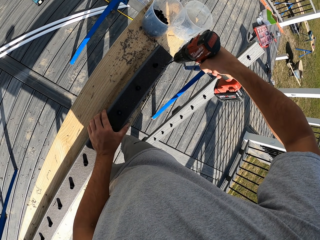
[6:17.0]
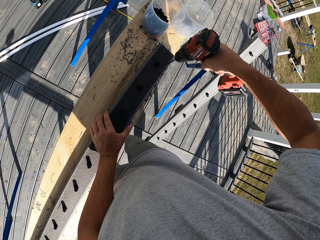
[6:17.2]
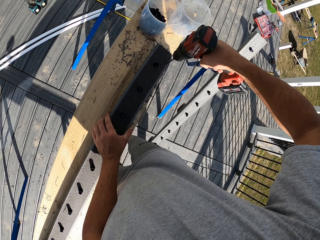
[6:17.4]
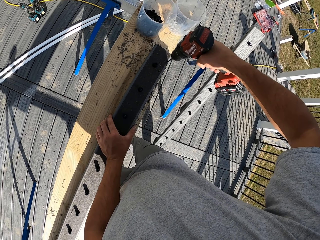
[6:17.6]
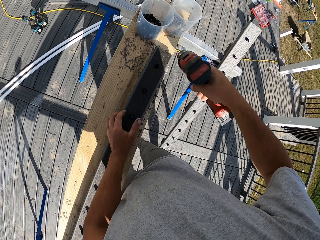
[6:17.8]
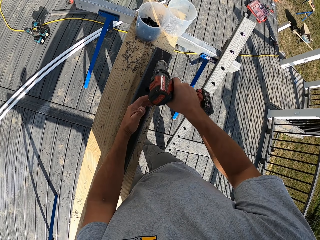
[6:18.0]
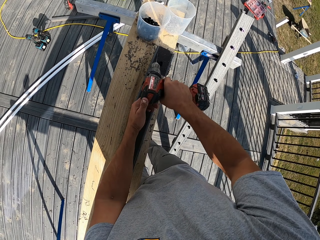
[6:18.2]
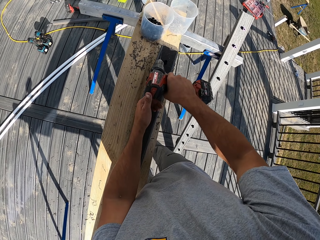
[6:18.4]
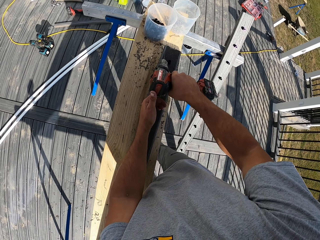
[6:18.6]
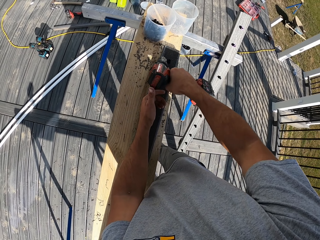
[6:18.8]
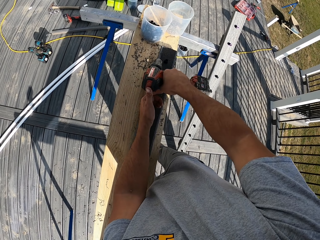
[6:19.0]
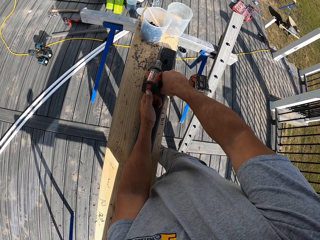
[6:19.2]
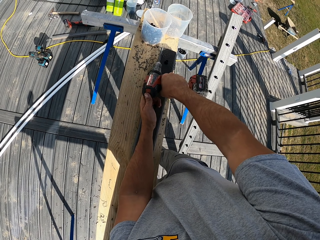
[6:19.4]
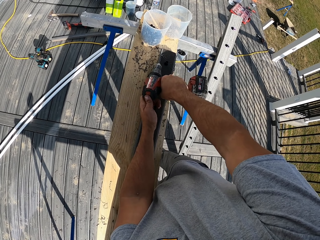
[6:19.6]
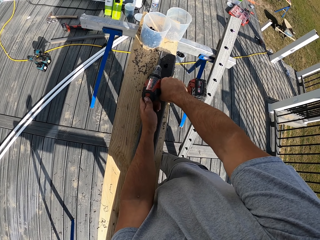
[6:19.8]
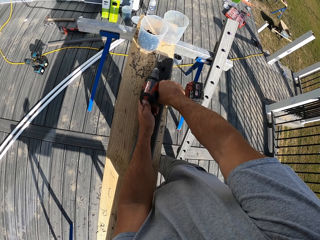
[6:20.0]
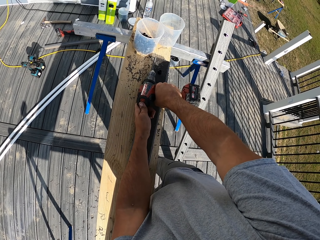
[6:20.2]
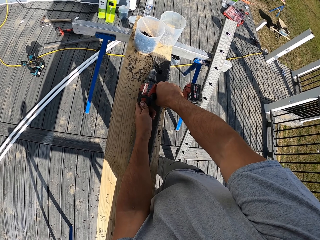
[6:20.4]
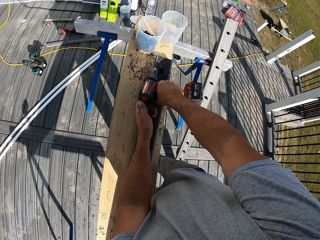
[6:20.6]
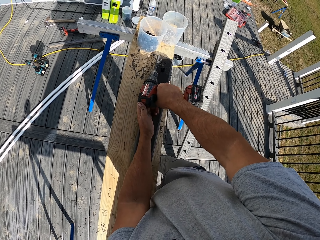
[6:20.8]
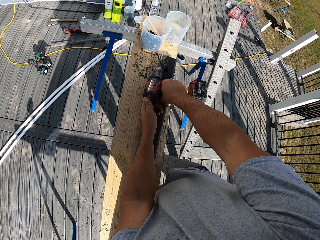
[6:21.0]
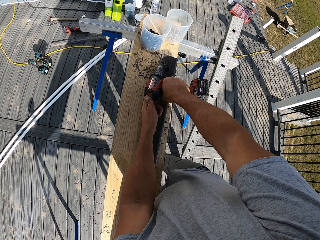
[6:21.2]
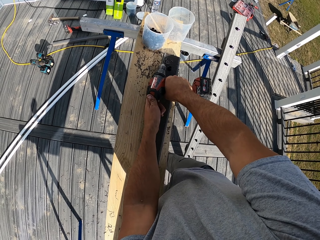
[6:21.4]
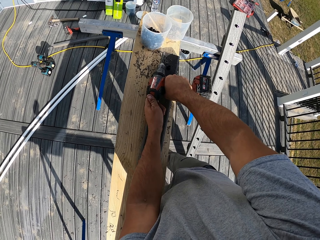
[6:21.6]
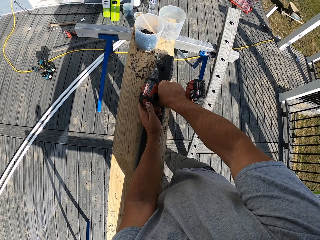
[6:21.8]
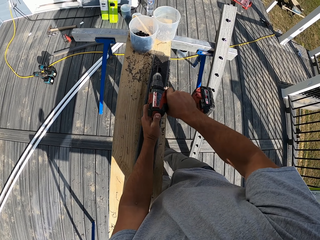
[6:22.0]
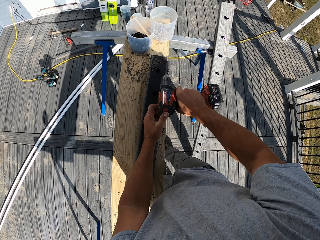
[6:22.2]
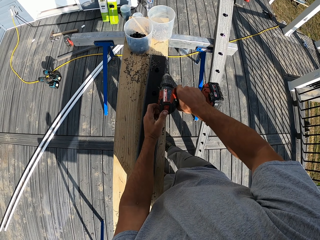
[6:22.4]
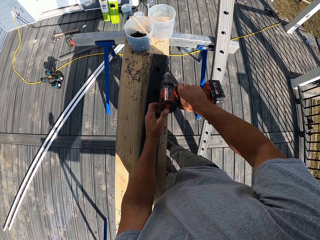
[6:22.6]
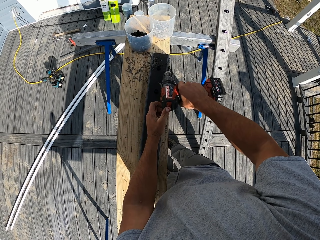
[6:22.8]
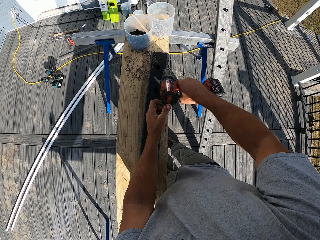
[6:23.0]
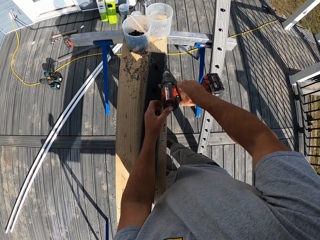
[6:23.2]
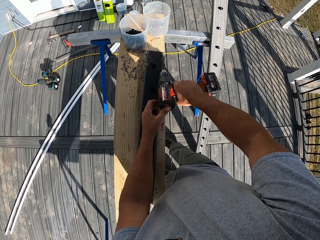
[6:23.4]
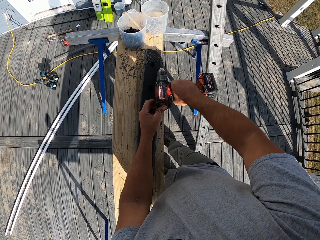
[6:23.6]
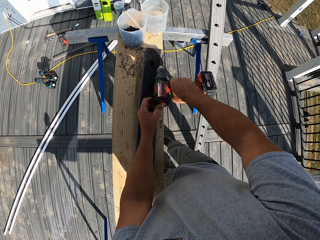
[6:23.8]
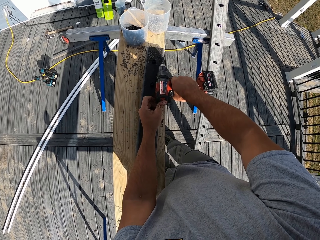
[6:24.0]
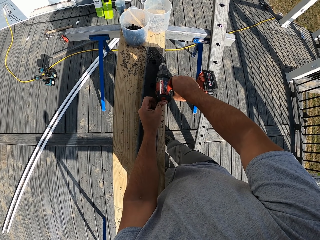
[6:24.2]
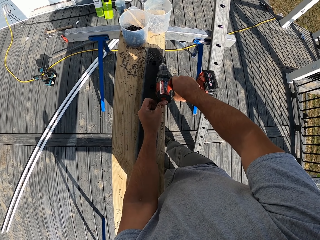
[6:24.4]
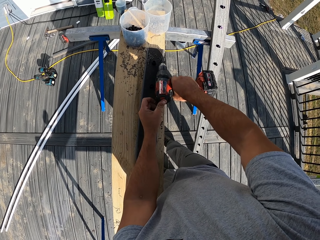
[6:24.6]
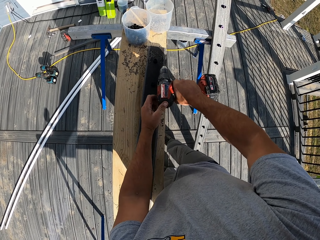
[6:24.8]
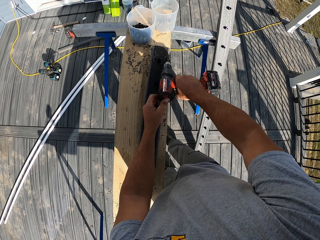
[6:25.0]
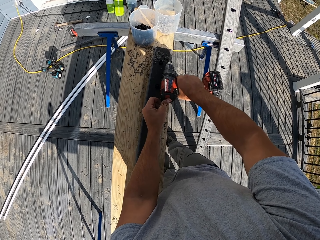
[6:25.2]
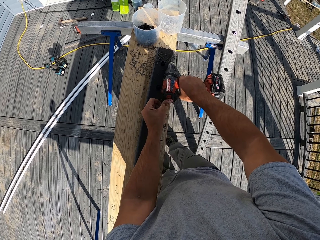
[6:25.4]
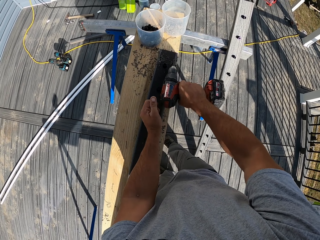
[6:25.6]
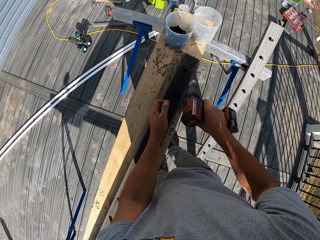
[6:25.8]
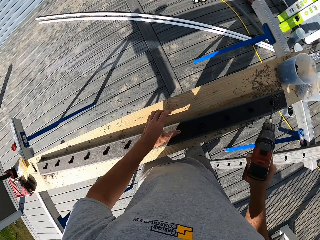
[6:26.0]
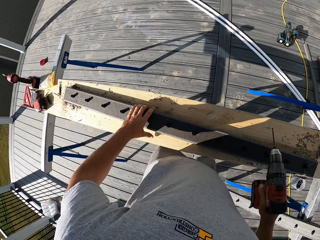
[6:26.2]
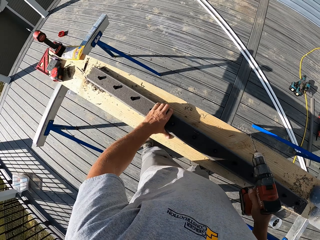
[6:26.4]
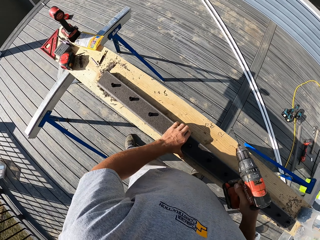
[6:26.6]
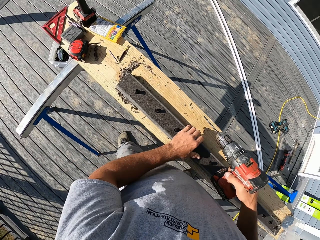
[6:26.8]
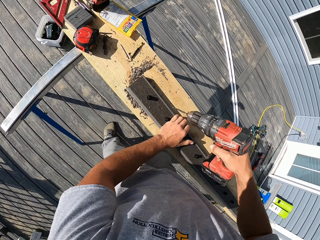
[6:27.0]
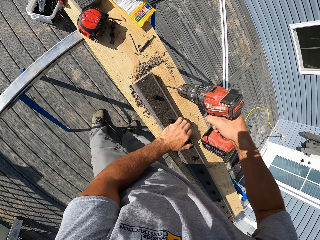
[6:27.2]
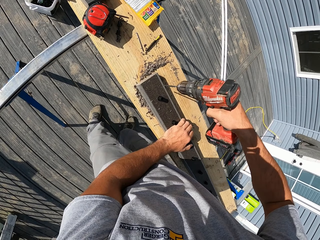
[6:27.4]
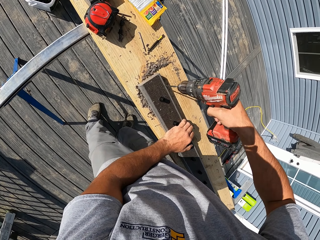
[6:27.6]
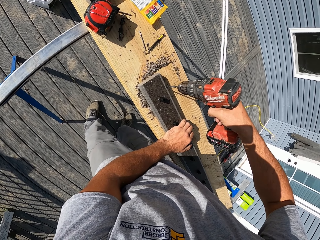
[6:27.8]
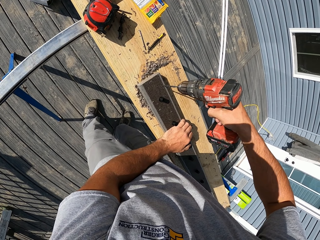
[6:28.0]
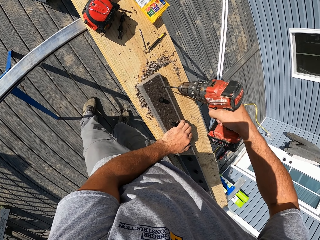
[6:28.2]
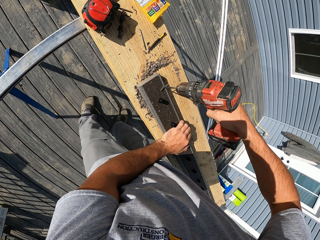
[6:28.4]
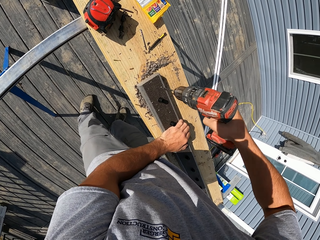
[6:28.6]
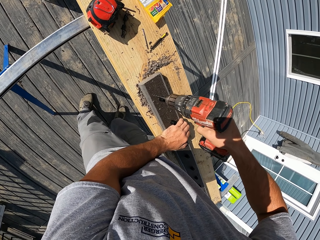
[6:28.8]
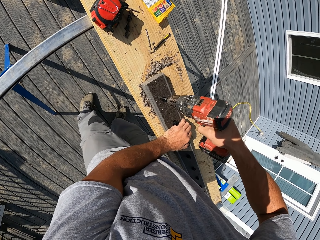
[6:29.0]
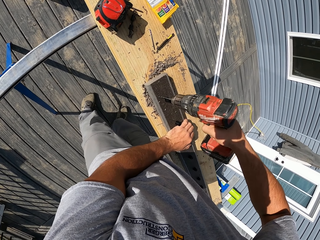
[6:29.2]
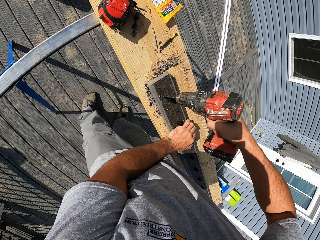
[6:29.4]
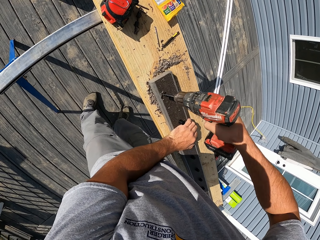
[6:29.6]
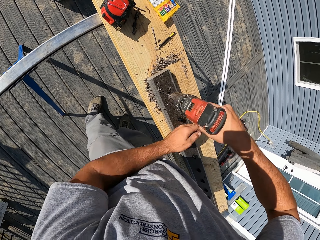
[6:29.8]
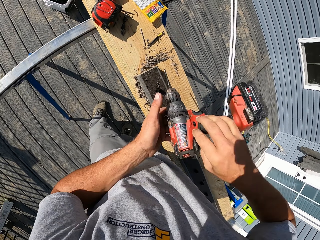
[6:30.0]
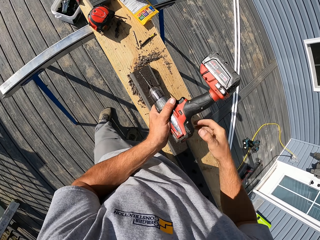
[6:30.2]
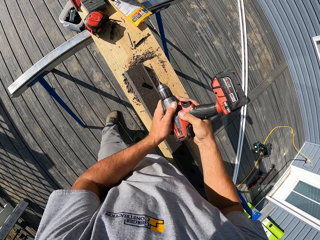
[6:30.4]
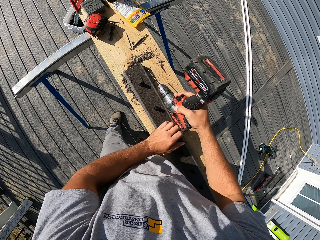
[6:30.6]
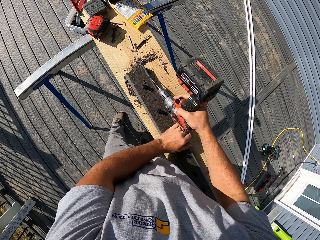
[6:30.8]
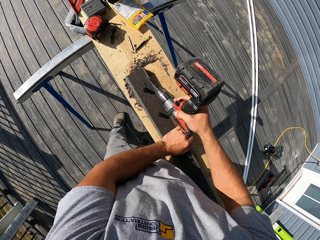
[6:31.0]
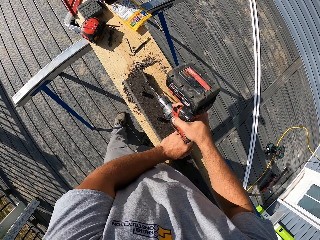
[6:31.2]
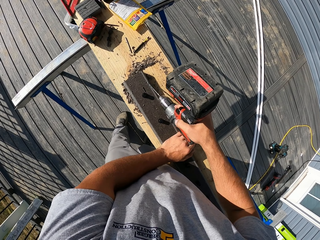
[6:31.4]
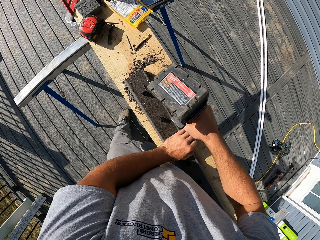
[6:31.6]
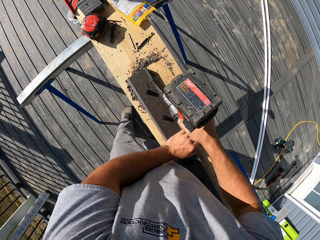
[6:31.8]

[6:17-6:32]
The camera wearer slants the drill. He drills the wood. He turns. He adjusts the wood and moves it with his right hand. He drills the wood. He turns the drill.

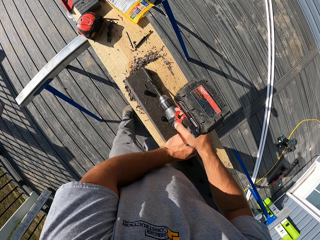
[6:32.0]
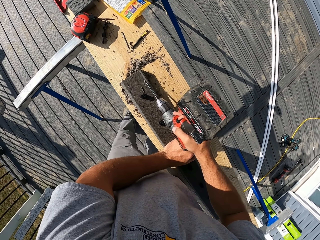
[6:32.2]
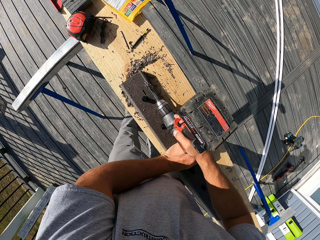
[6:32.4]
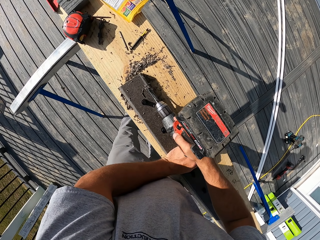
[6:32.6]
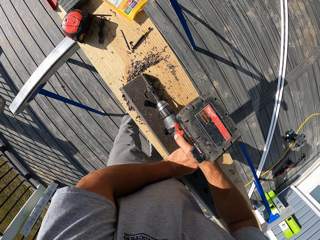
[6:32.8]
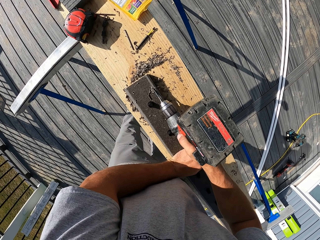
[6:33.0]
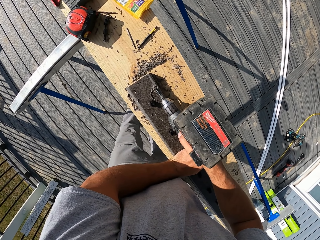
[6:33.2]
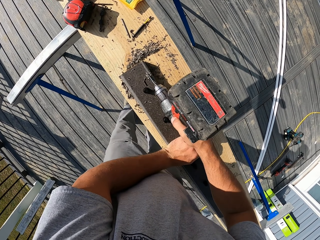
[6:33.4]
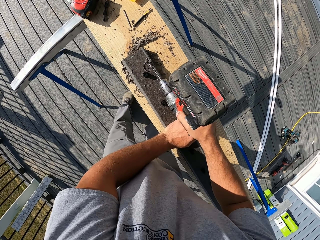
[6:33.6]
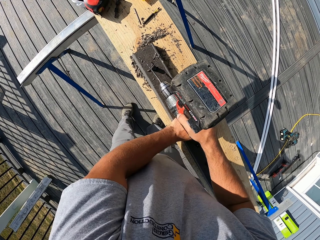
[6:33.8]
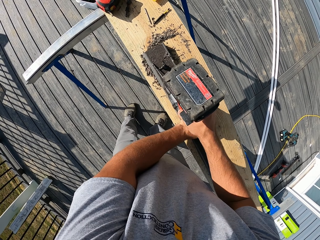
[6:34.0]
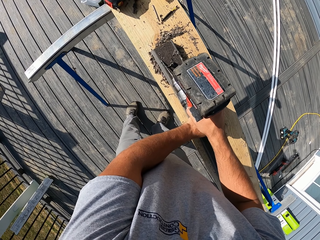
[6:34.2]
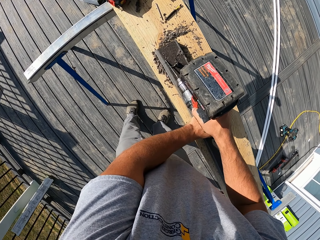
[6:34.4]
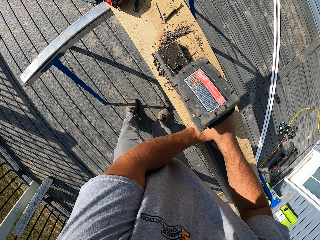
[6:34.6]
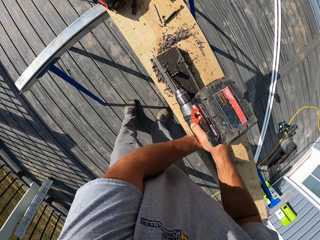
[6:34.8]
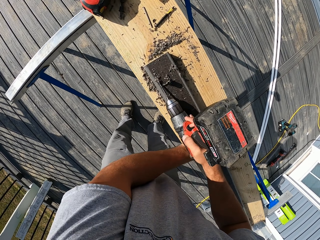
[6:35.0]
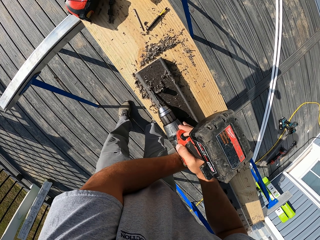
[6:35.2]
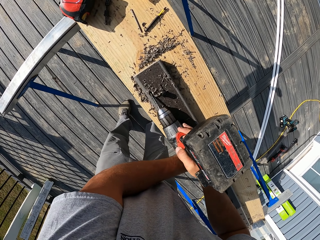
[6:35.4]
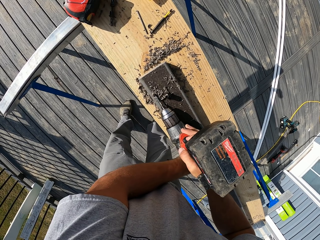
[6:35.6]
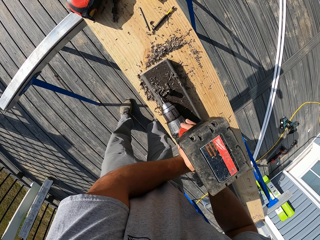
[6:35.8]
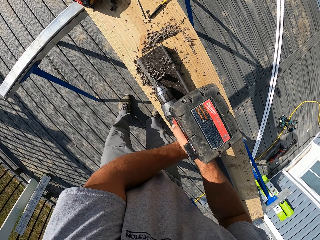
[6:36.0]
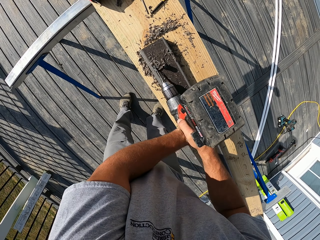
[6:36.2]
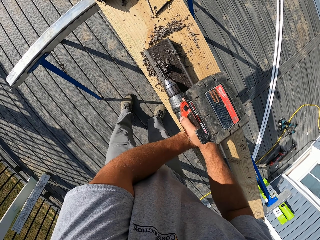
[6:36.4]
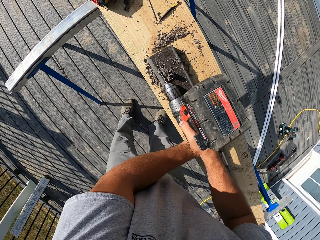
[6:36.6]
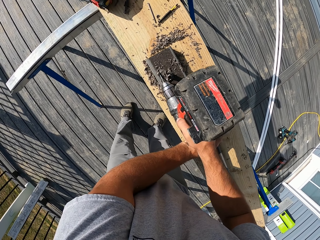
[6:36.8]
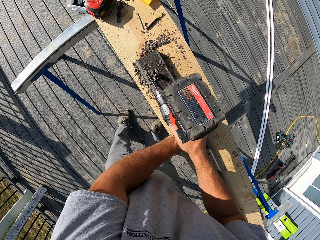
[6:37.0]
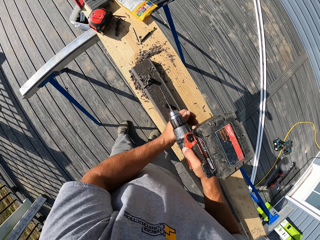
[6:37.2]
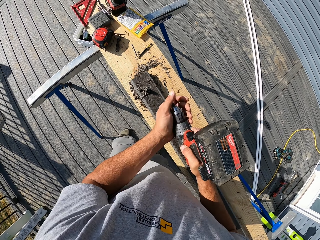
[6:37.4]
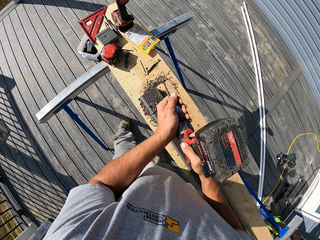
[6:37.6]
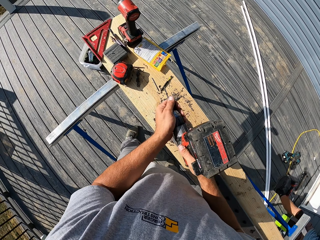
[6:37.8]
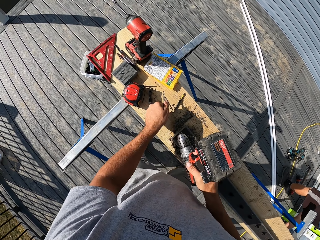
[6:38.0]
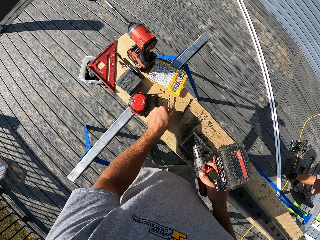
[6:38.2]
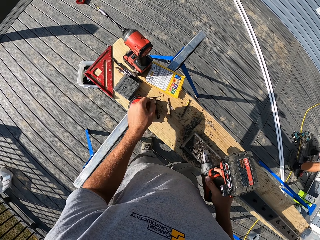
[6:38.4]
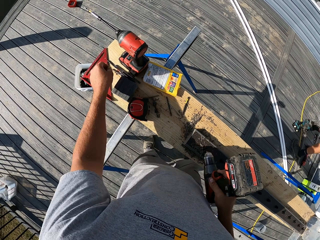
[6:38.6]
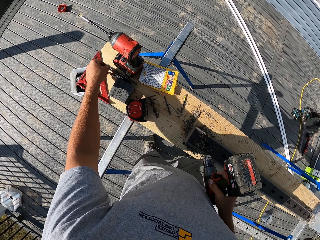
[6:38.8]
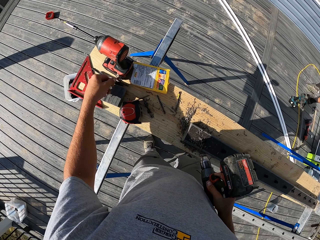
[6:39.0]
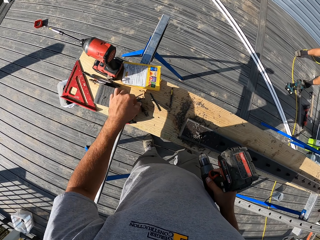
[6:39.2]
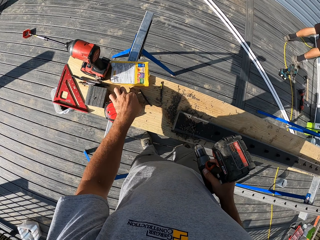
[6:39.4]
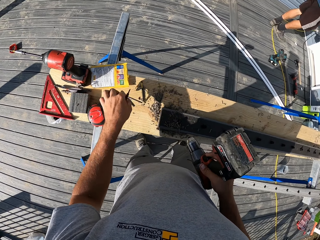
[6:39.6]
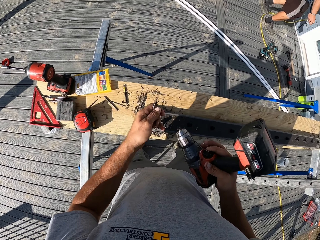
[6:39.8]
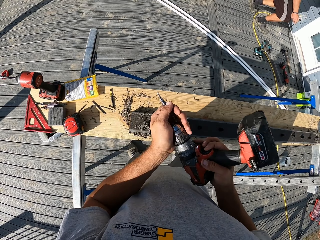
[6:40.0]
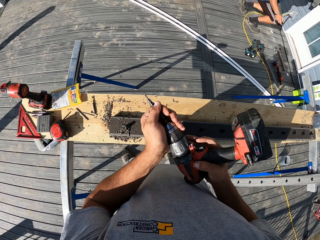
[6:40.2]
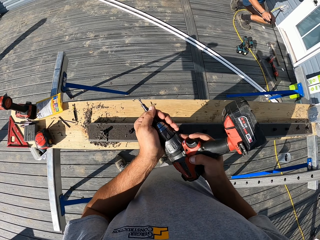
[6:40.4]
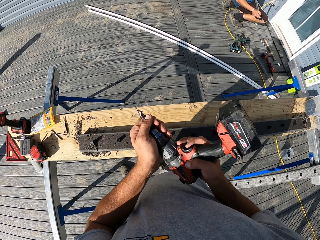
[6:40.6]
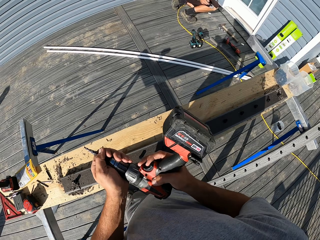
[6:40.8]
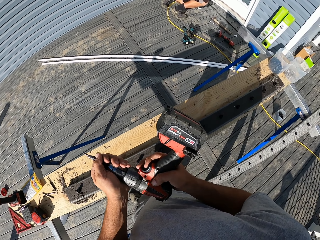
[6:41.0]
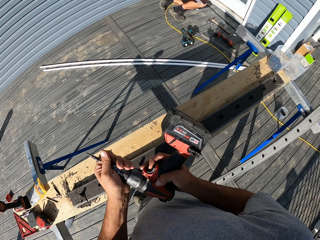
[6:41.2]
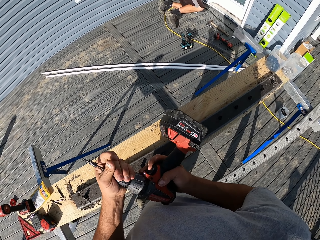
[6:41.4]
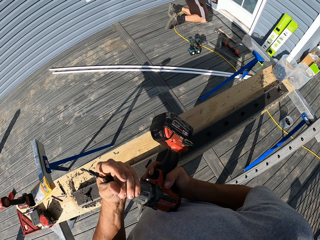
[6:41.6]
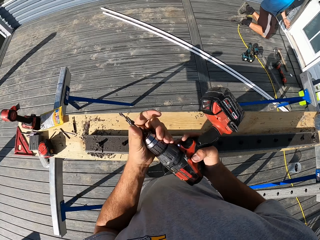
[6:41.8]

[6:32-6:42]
The camera wearer drills the wood. They drill the wood again. They hold the drill with both hands. They remove the drill bit from the chuck, place the drill bit on the stand, pick another drill bit from the stand, and fix the drill bit in the chuck.
